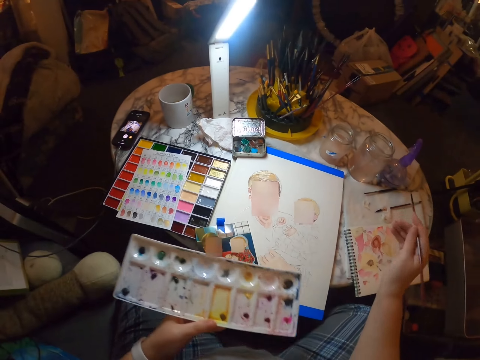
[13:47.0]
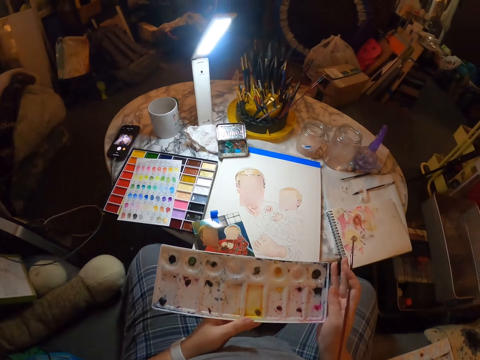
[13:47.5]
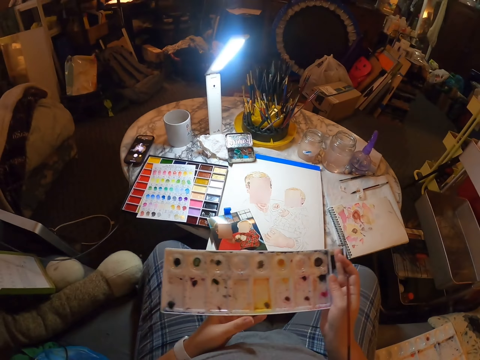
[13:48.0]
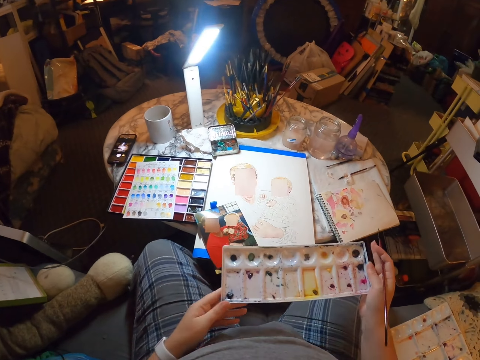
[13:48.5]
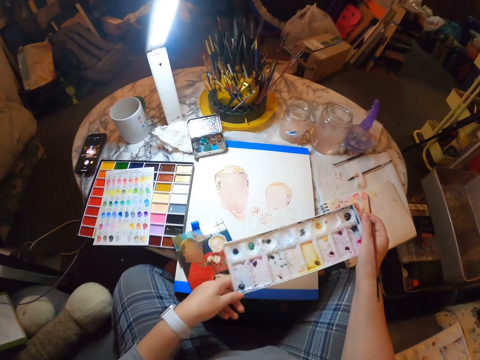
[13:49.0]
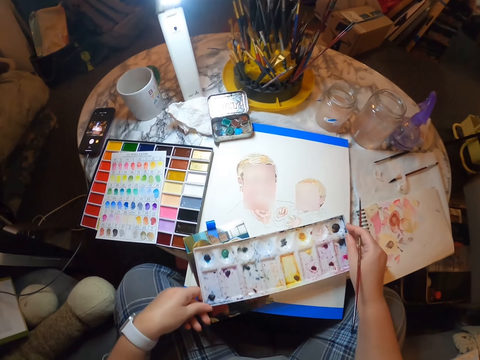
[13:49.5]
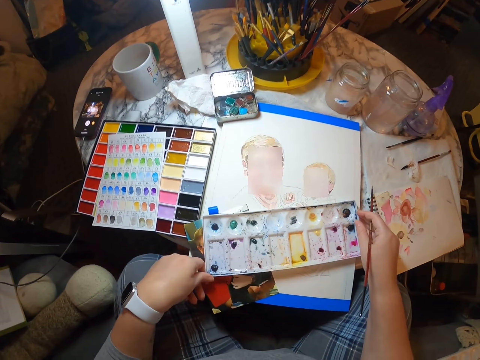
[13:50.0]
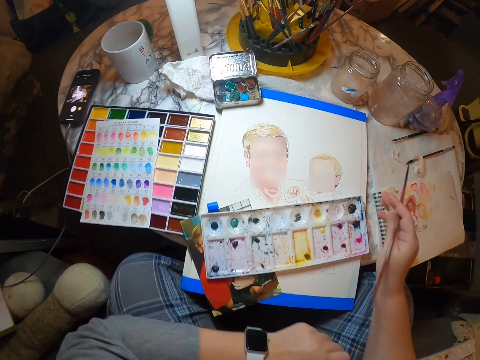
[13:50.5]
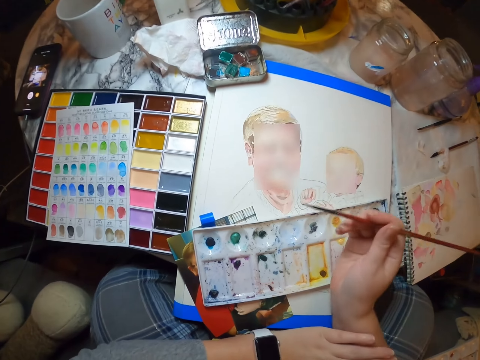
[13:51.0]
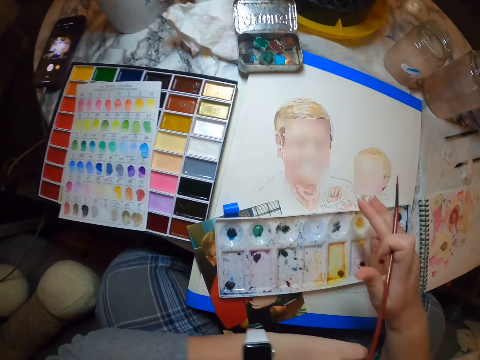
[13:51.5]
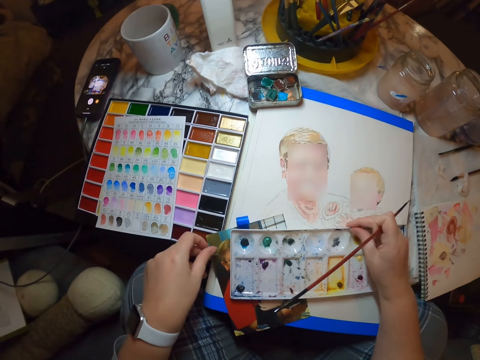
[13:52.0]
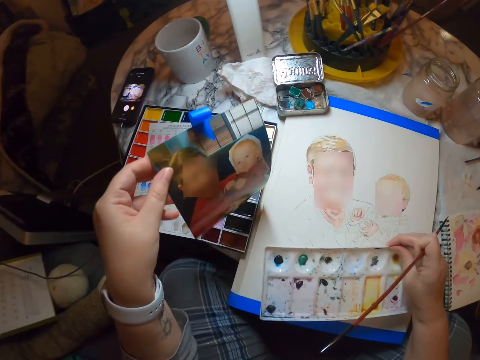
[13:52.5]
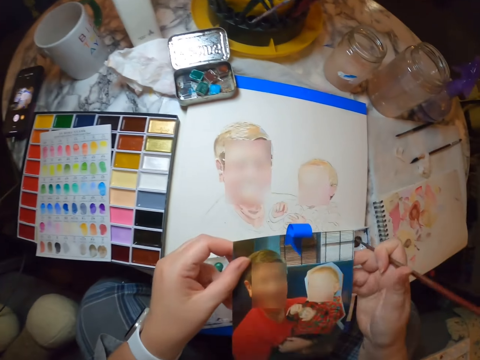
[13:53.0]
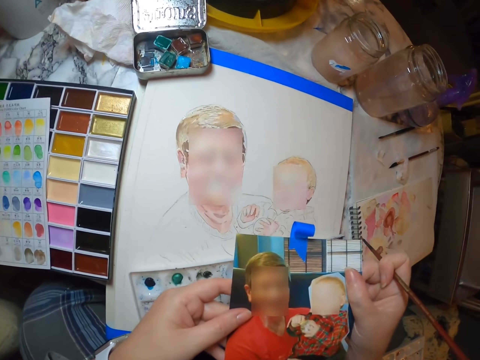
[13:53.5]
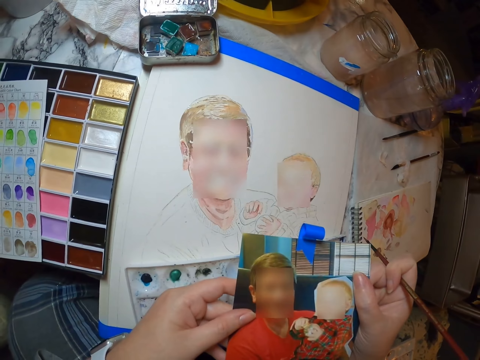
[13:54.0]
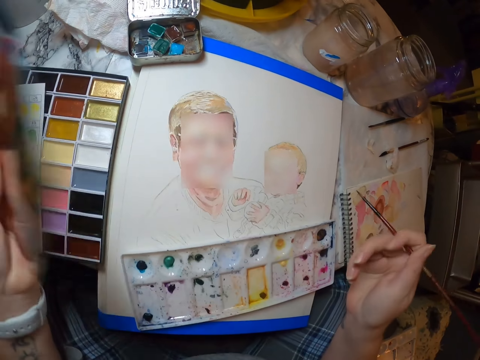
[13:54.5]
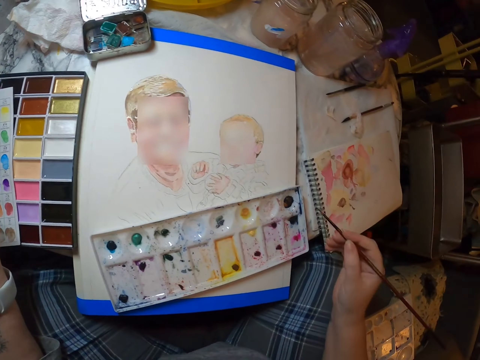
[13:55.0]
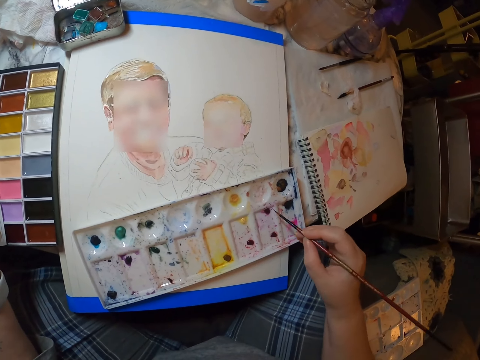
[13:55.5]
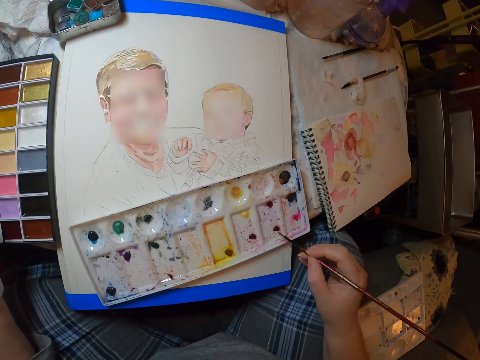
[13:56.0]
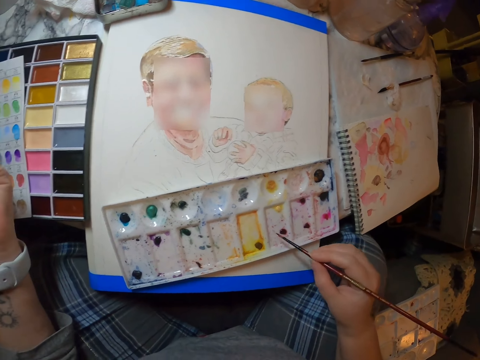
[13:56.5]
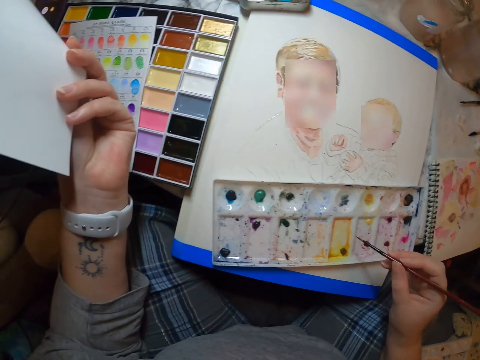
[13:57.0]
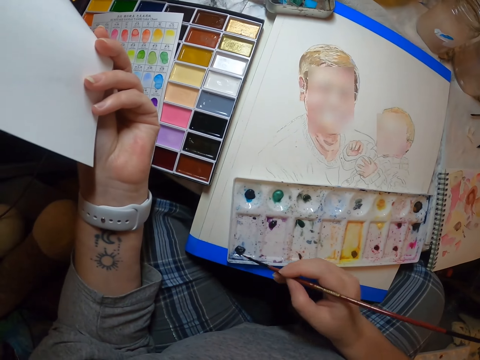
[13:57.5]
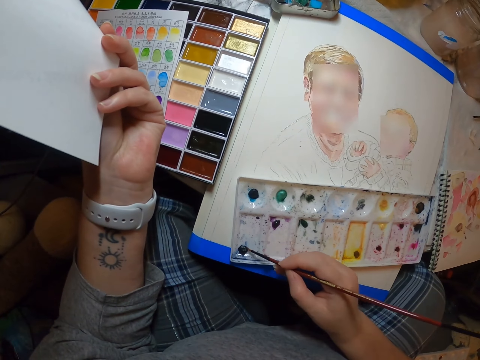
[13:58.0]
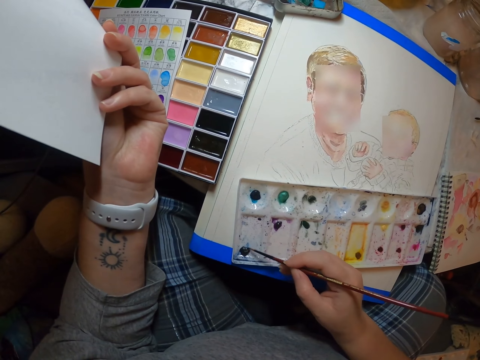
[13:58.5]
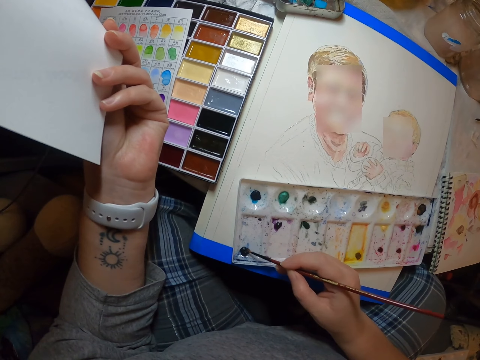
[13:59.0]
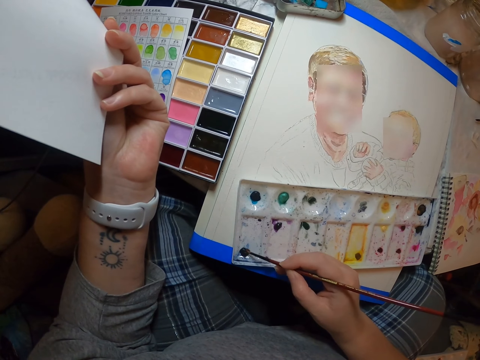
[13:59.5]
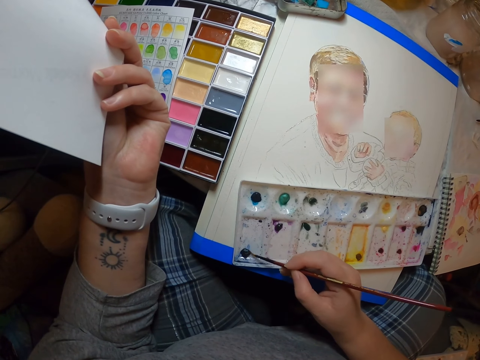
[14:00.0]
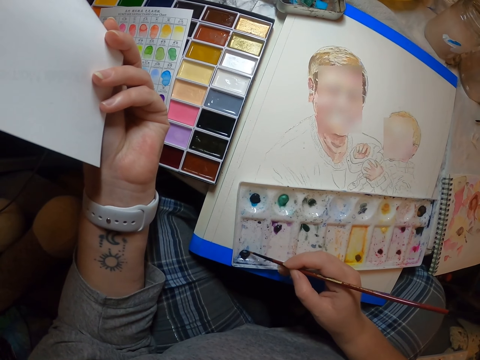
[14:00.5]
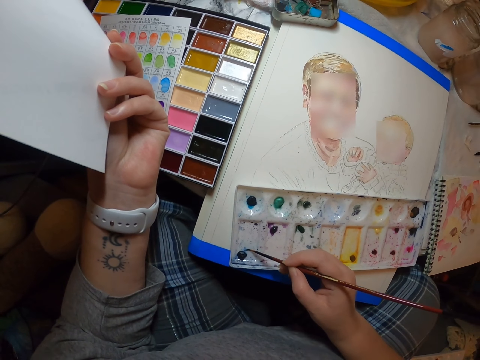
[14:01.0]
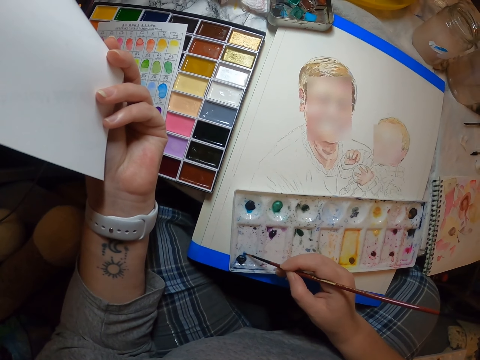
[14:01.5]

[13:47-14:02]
The camera wearer stares at something. They hold a paint palette. They place the paint palette on the table. They pick up the picture on top of the table. They stare at the picture. They scoop the color with the painting brush.

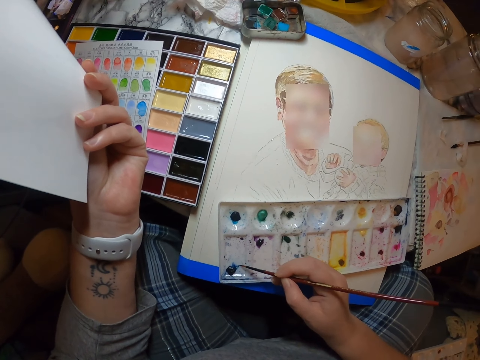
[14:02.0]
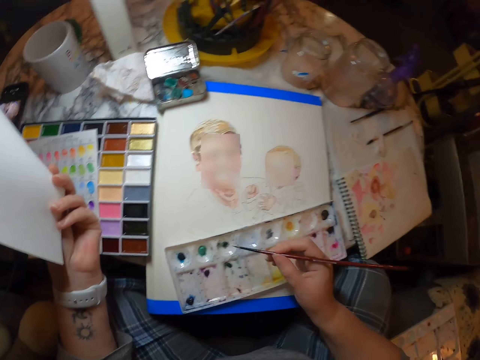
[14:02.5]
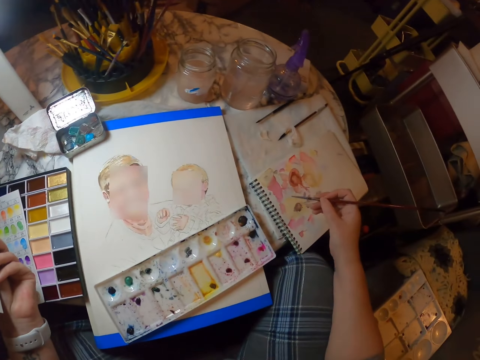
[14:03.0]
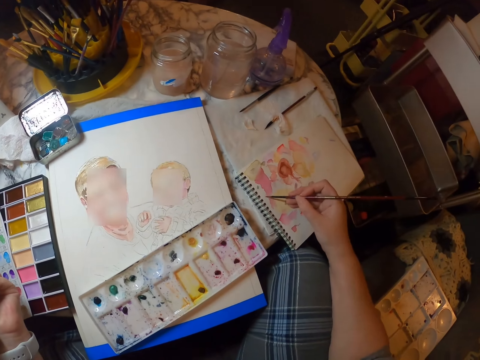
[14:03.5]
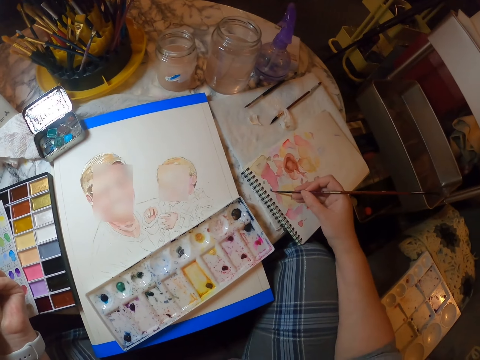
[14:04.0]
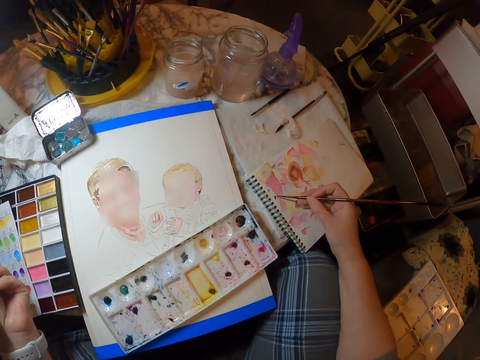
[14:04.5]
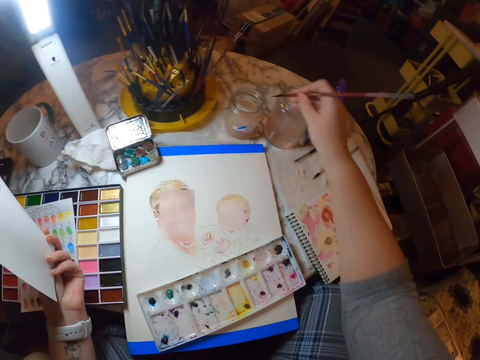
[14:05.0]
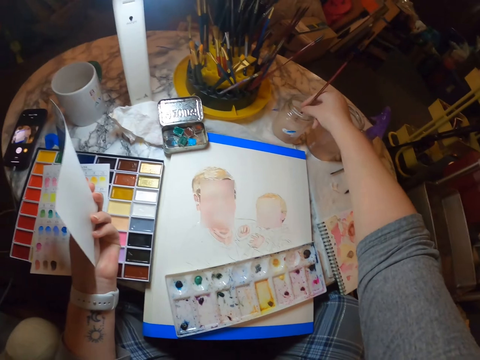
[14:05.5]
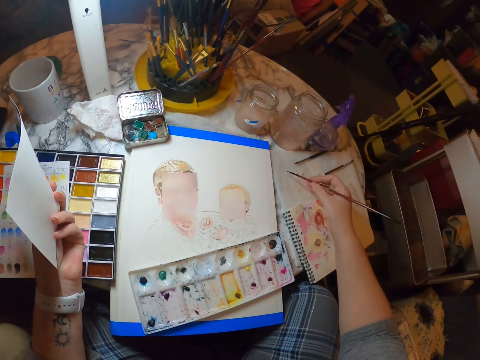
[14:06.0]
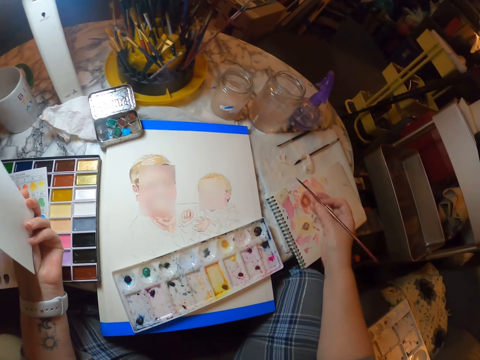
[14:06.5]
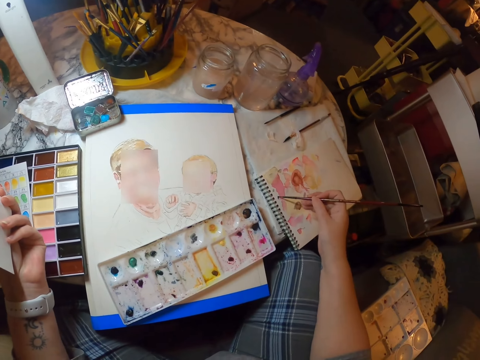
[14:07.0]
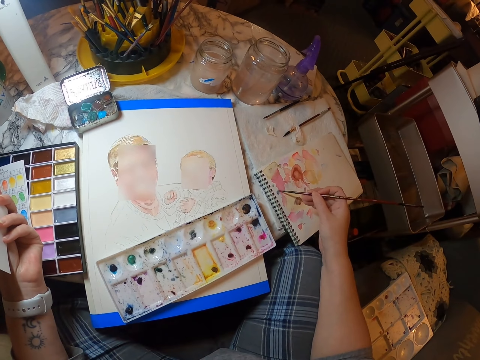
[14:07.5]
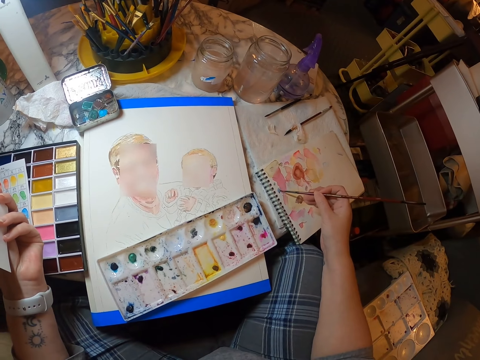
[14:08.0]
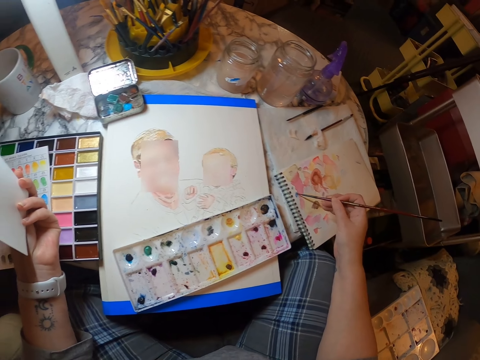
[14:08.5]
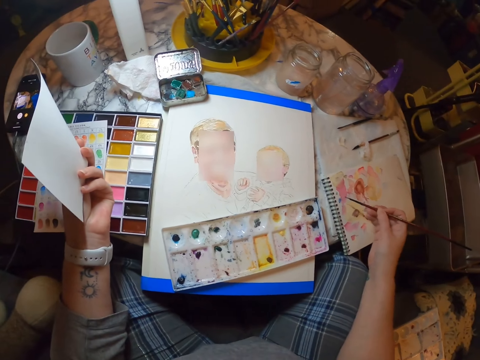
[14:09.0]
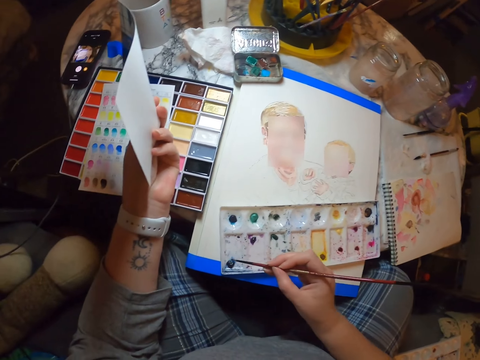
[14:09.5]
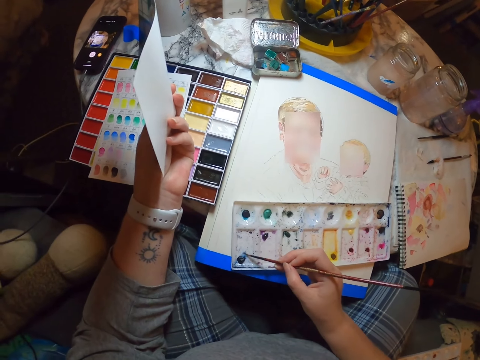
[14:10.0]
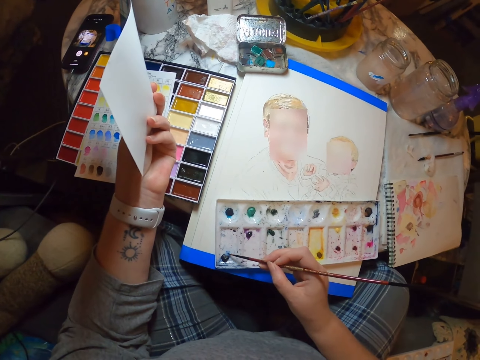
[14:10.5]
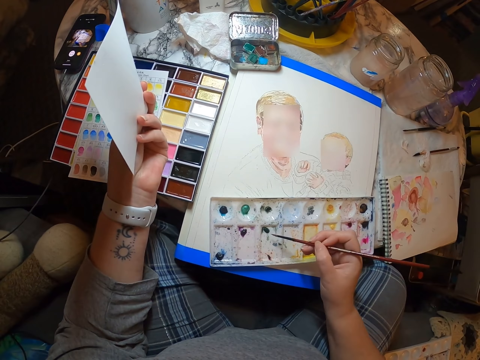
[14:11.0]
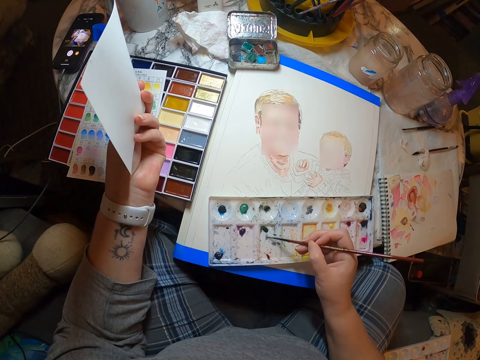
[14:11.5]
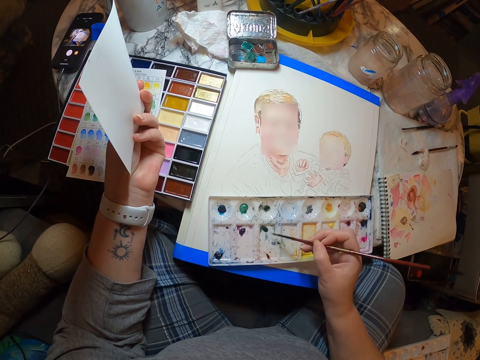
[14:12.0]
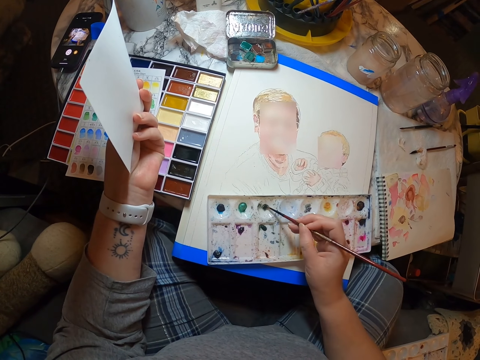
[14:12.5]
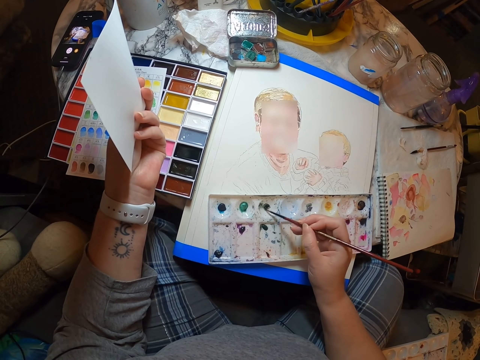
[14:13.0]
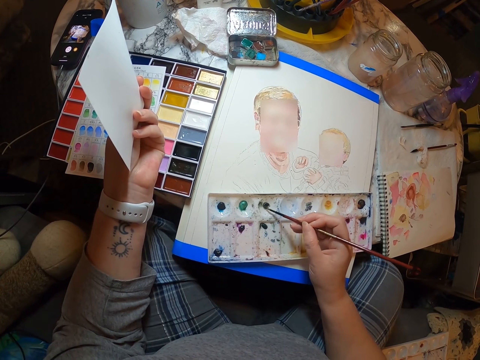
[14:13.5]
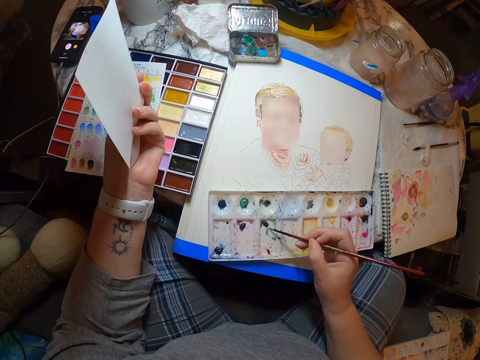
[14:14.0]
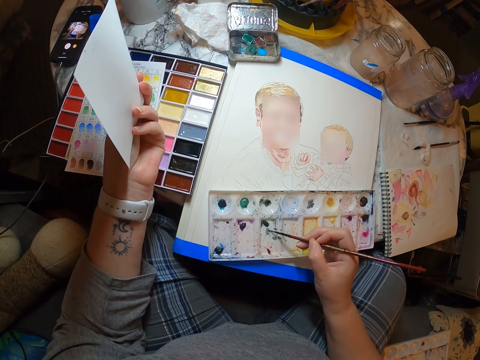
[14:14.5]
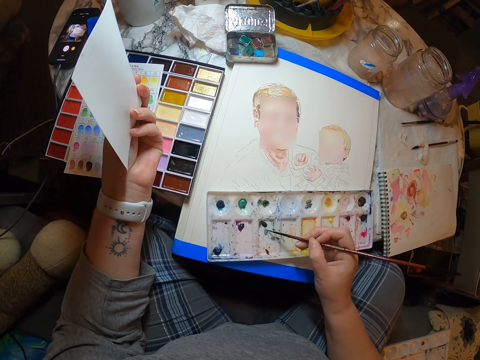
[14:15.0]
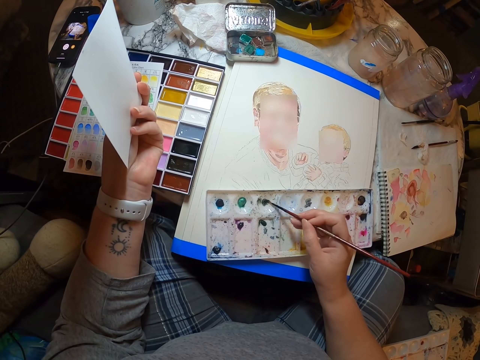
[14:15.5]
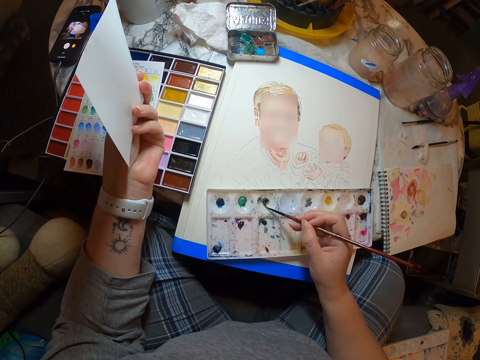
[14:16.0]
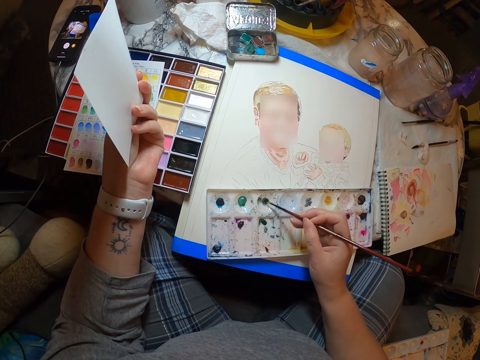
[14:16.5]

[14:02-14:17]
The camera wearer brushes a paintbrush on the drawing book. They dip the painting brush in the tin. They brush the paintbrush on the drawing book. They scoop the color with the painting brush.
